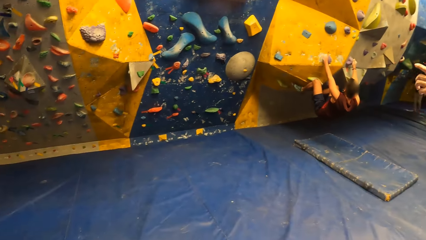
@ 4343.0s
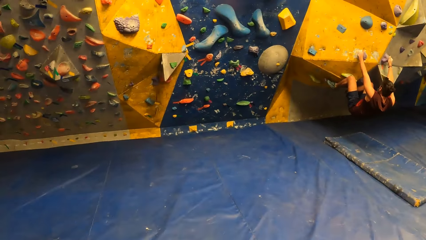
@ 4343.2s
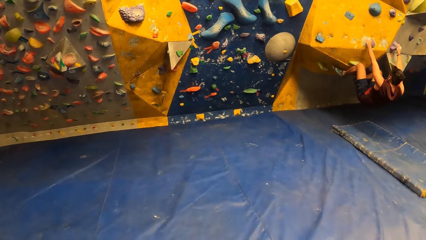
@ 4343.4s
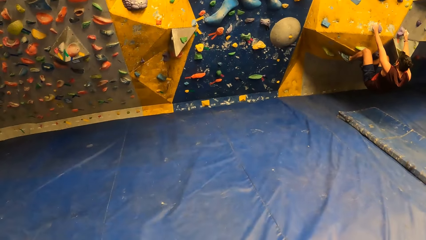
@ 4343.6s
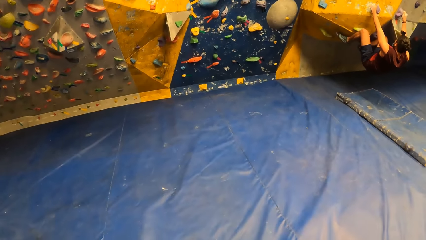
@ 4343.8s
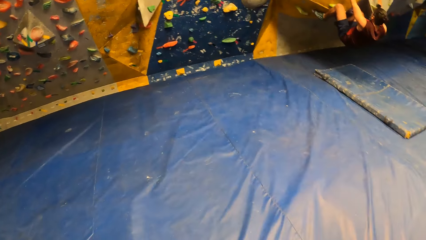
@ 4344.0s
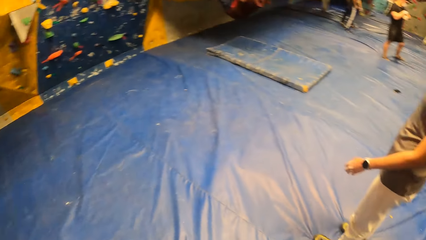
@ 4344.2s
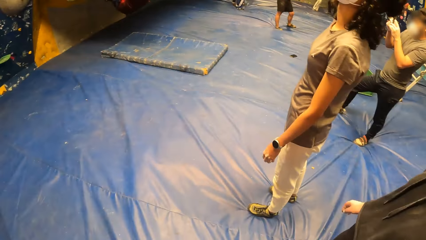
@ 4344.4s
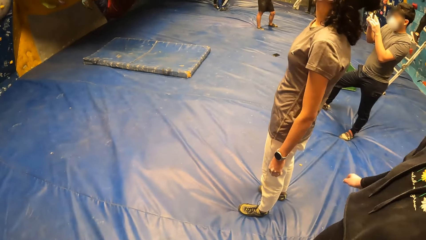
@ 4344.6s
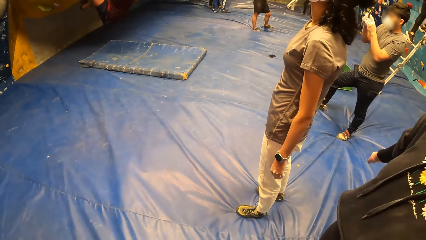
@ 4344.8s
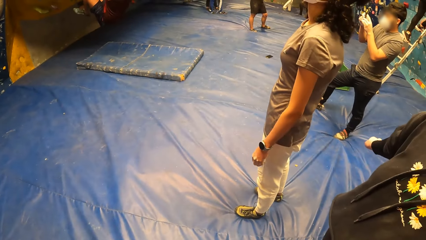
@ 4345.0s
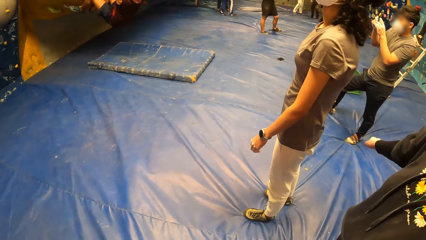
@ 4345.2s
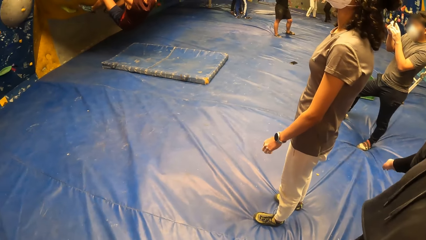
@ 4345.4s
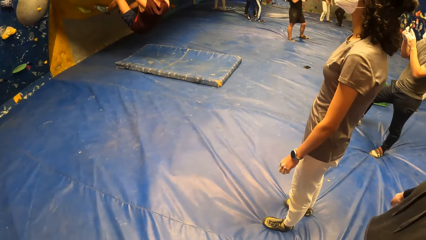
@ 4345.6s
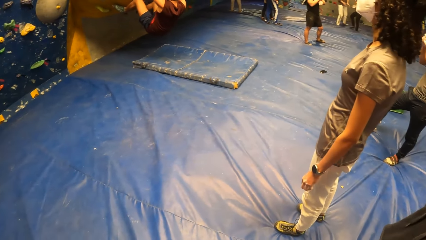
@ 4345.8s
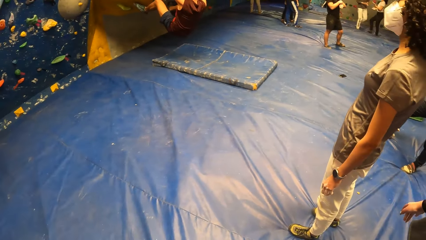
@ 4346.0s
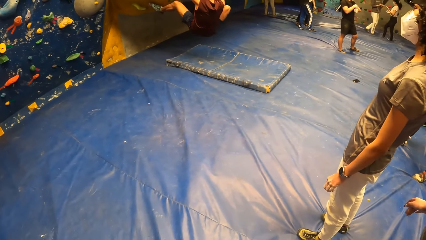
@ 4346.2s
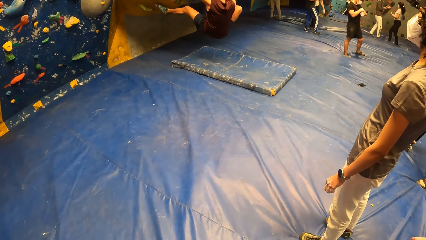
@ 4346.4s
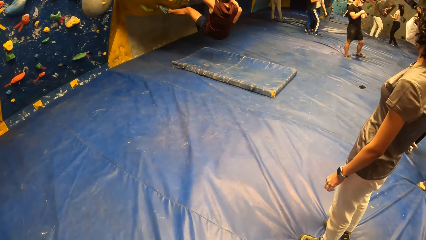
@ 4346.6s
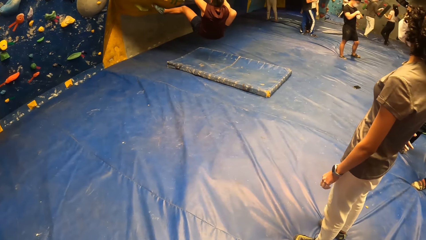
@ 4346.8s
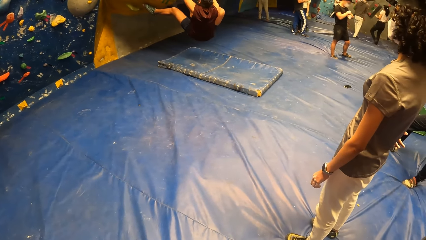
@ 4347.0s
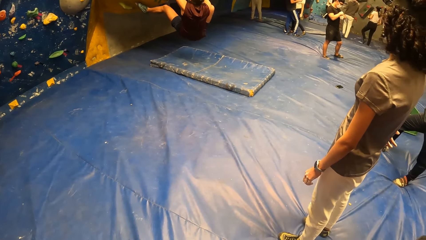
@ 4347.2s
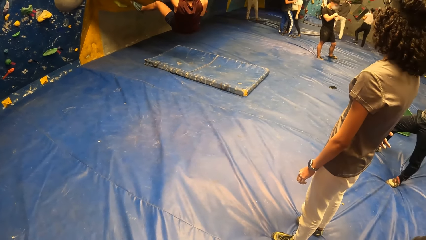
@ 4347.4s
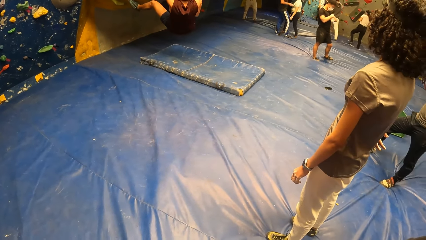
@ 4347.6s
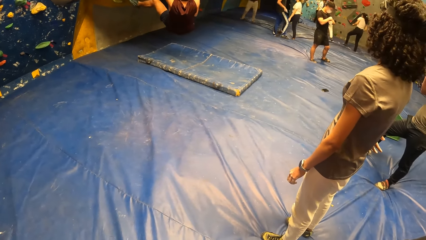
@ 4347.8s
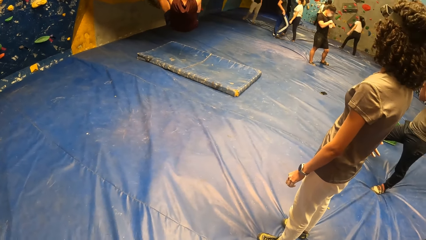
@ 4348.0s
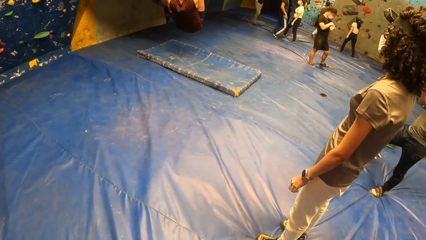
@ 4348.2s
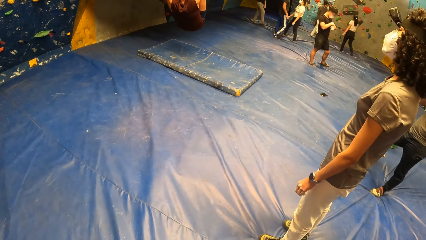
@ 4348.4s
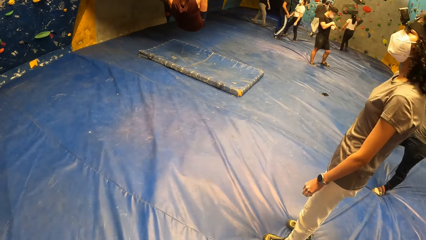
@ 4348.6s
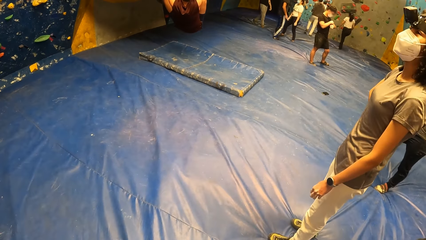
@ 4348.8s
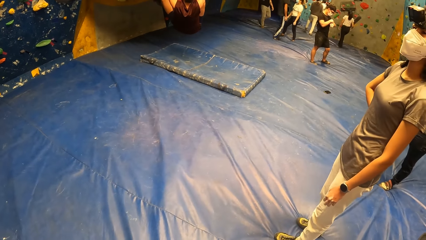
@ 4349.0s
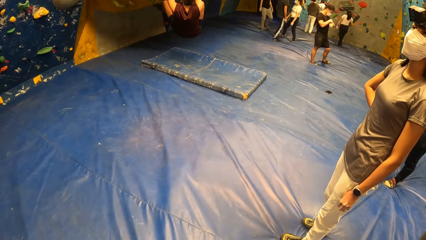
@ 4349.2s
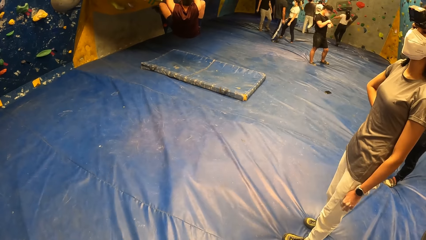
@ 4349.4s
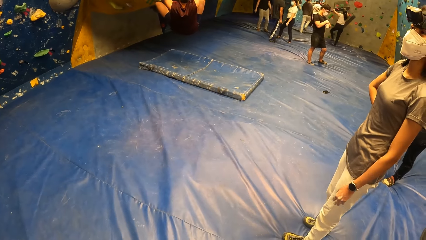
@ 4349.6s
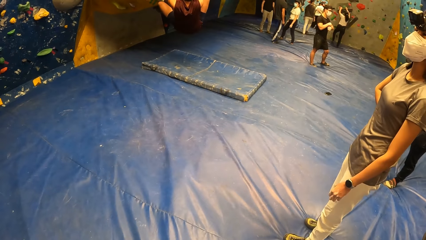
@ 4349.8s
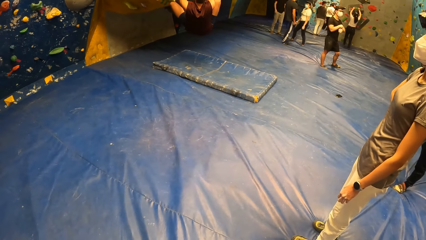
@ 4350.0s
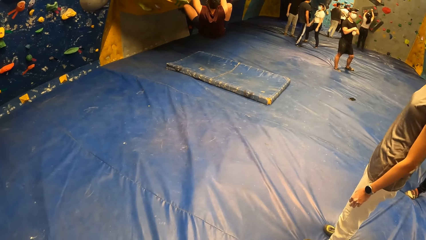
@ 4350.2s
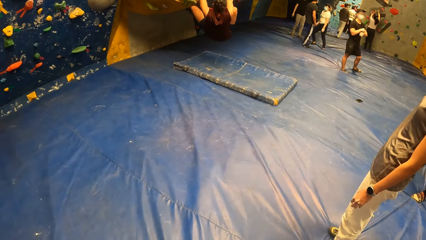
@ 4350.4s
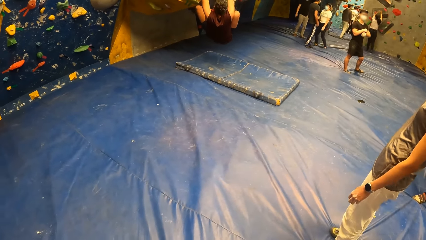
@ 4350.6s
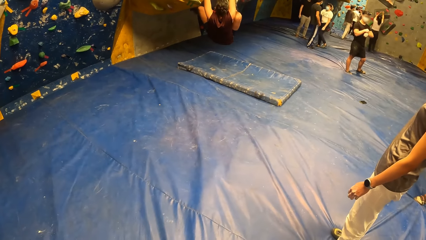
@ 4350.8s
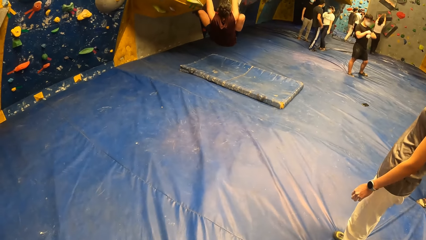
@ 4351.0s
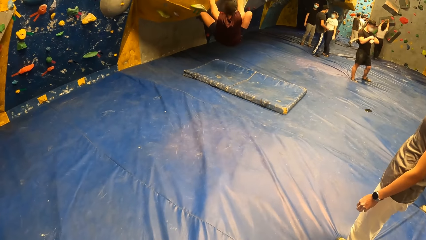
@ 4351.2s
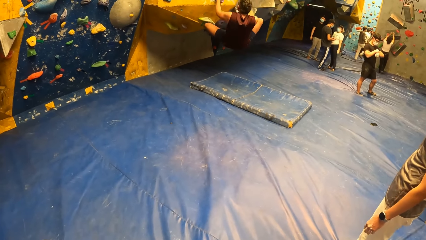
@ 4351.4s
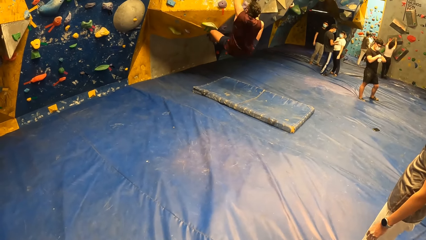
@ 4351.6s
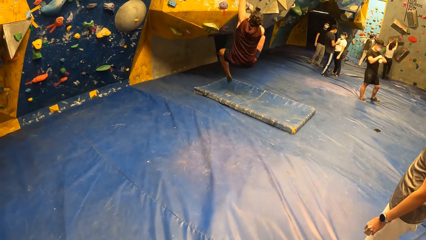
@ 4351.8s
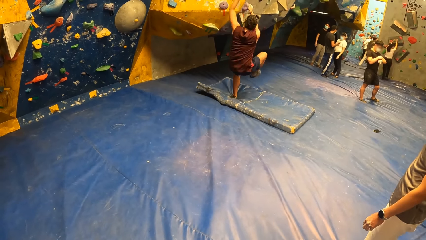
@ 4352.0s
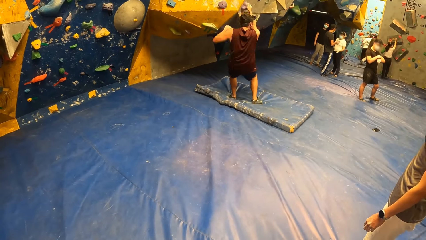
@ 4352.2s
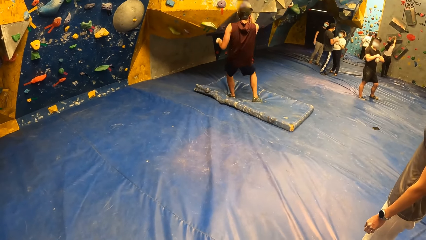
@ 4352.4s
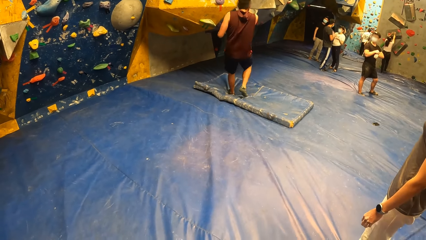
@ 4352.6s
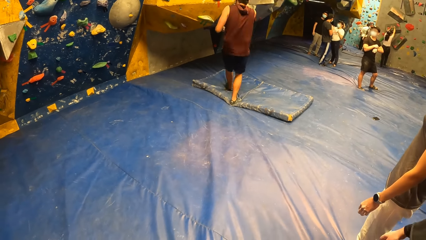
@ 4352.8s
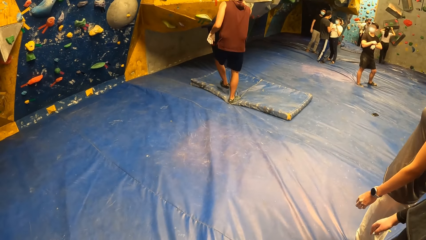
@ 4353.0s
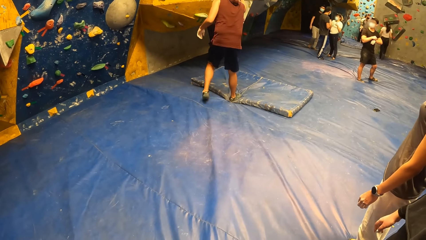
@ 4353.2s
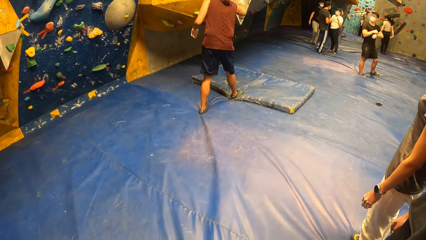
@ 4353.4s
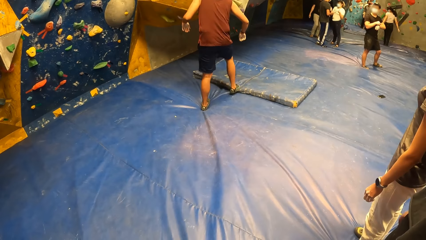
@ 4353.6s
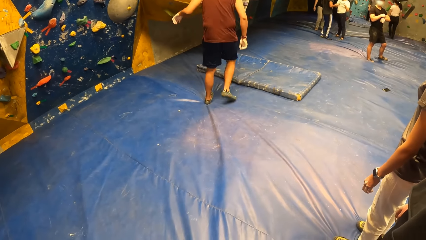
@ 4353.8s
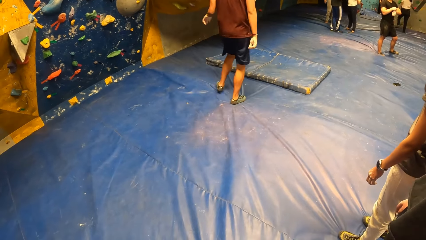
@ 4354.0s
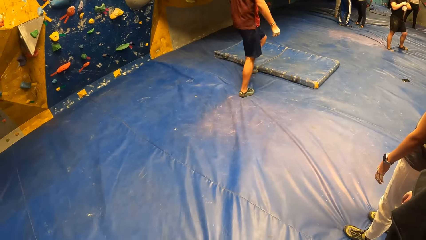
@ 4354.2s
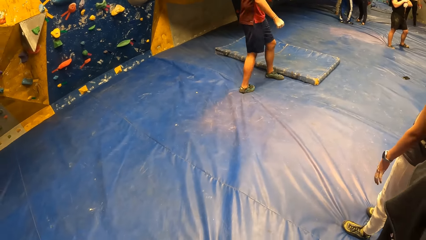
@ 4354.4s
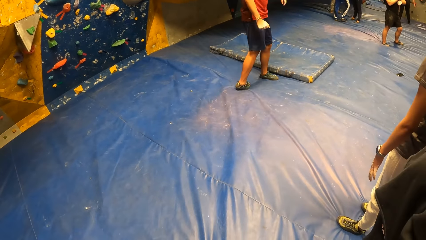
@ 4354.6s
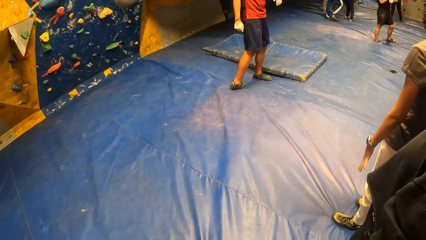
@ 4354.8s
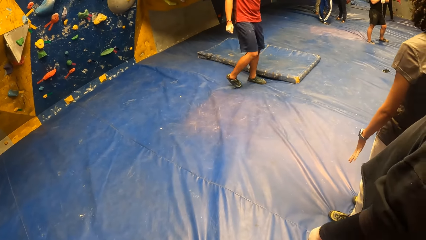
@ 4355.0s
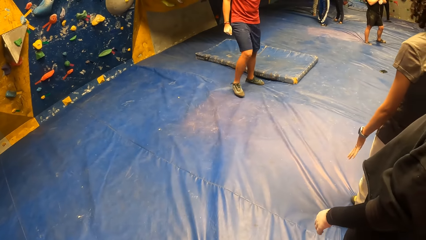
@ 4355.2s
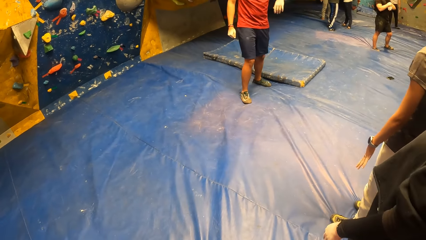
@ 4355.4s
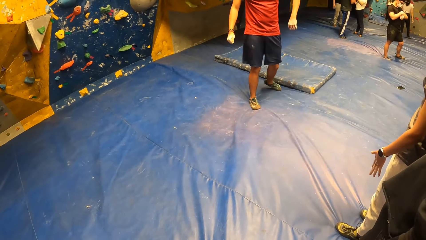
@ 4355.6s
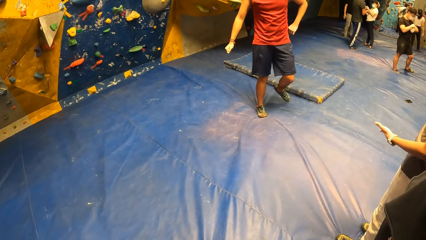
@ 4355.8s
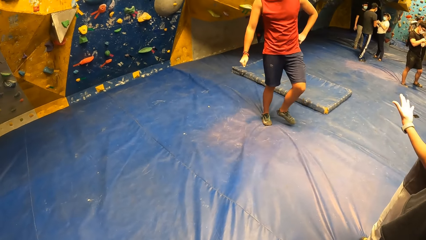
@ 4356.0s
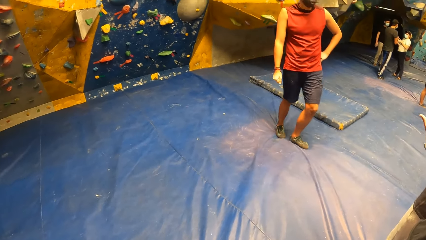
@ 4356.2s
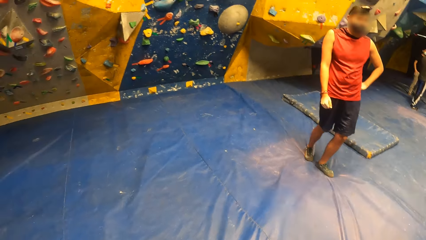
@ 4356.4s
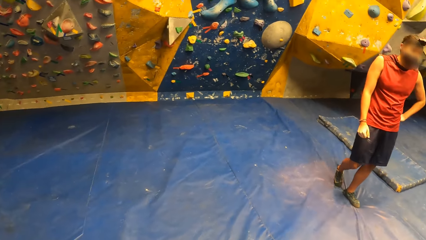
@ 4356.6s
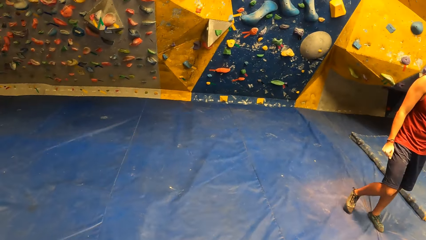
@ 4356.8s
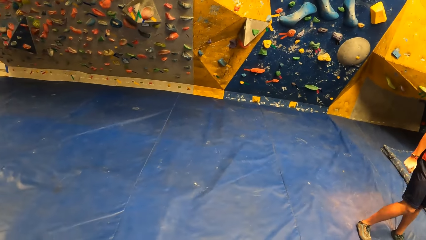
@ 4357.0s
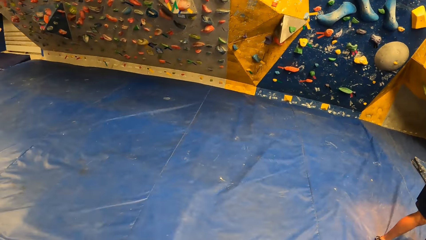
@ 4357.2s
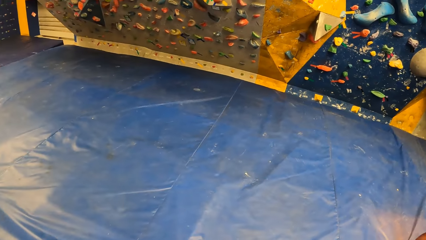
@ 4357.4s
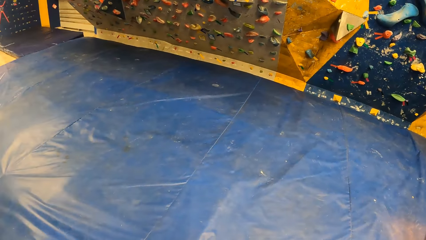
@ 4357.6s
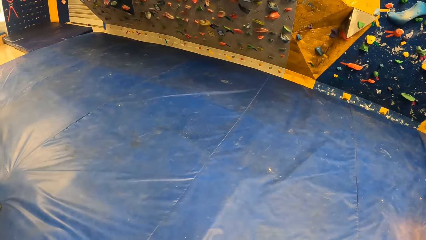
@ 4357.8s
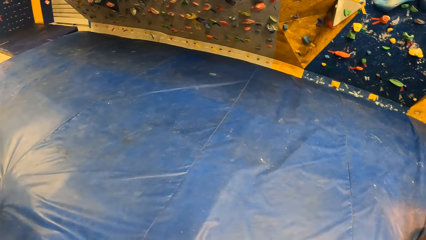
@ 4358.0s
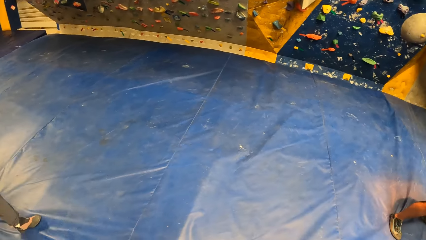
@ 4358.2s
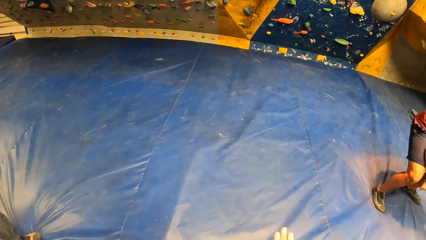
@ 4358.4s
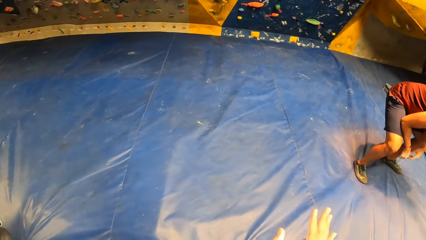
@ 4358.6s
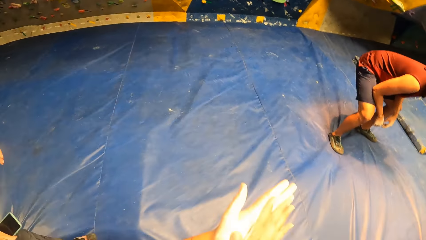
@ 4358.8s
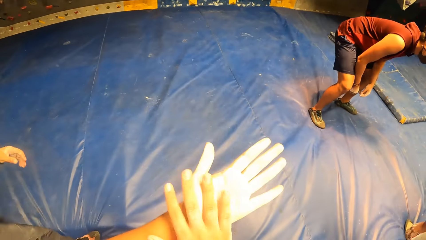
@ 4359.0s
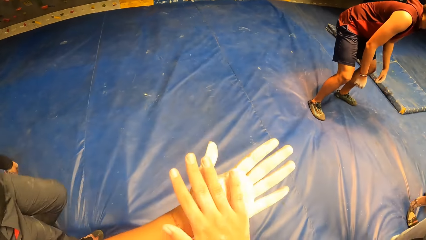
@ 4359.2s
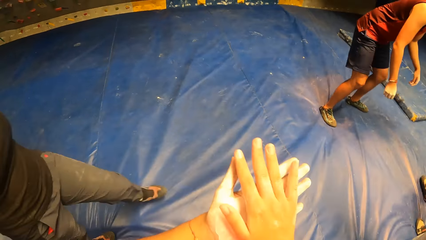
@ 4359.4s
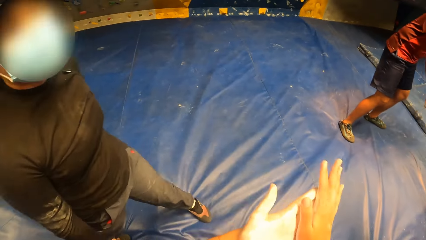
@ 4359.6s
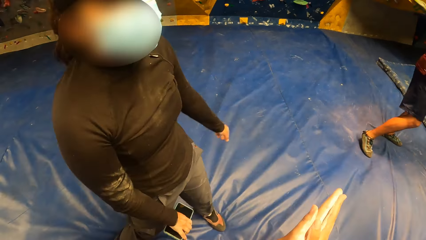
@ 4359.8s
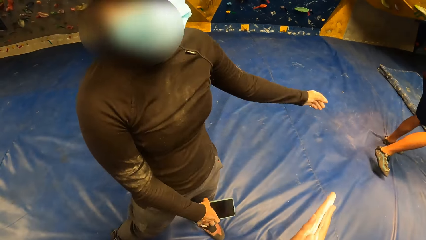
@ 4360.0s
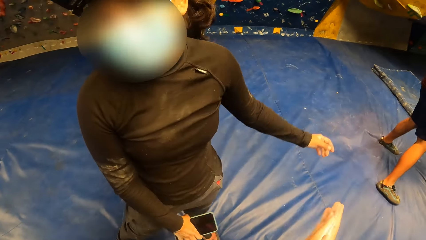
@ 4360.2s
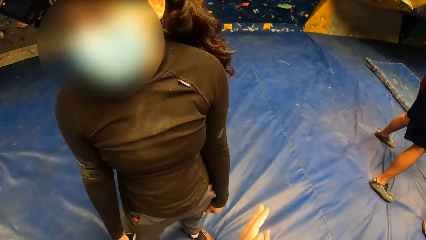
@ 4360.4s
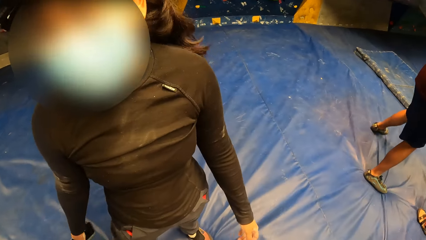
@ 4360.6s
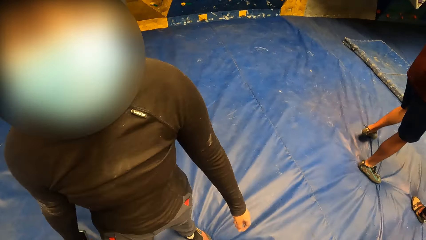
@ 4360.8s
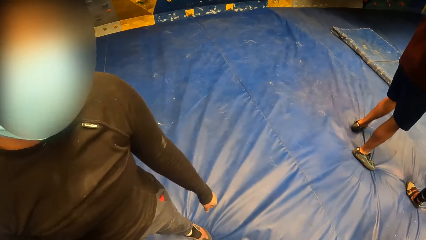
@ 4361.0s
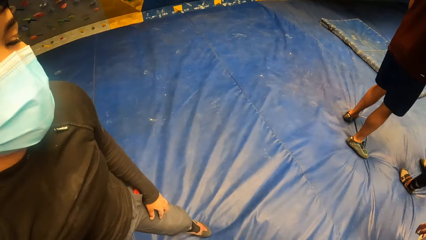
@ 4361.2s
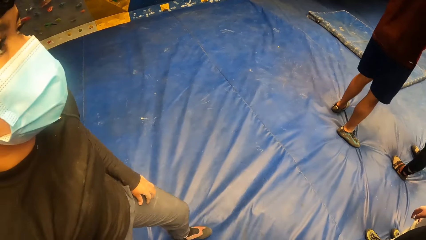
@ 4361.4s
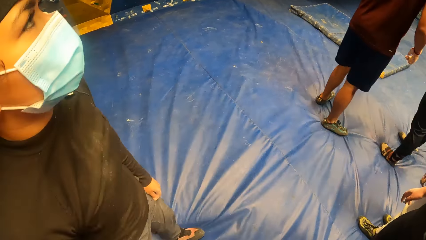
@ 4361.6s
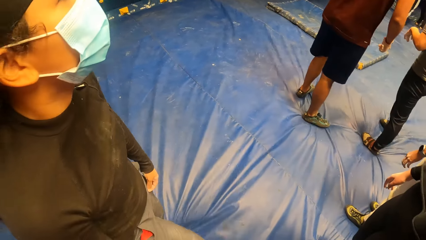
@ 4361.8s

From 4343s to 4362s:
The camera wearer looks around. A lady points a finger. The camera wearer looks around. A man drops down from the wall with hand holds. The lady stares at the hand palm. The camera wearer looks around and rubs both hands together. Another lady walks around. A woman interacts with the camera wearer. The camera wearer rubs the hand palms.
